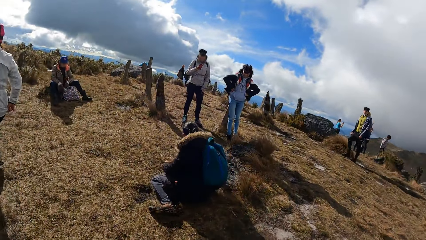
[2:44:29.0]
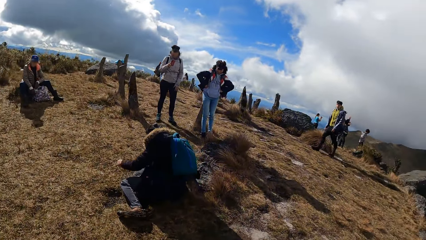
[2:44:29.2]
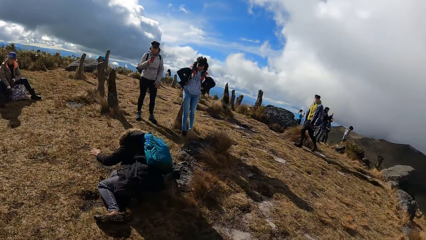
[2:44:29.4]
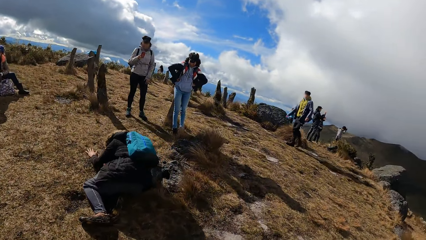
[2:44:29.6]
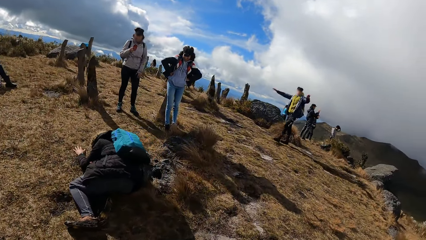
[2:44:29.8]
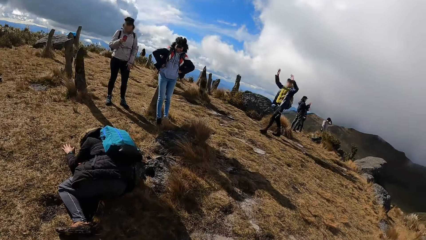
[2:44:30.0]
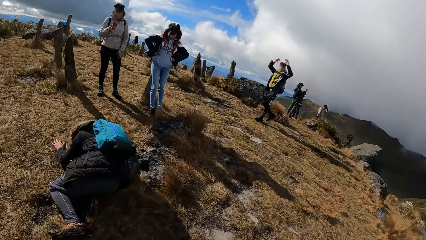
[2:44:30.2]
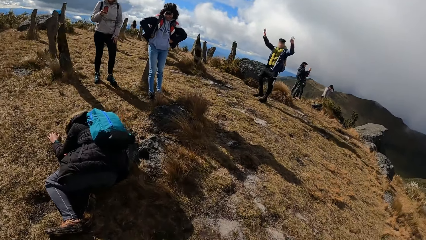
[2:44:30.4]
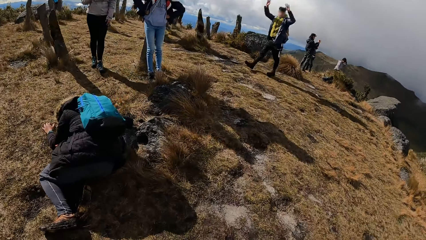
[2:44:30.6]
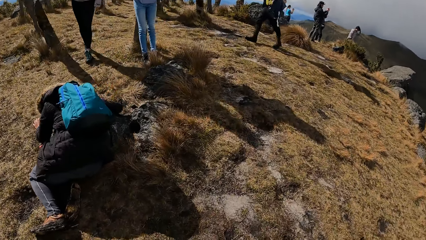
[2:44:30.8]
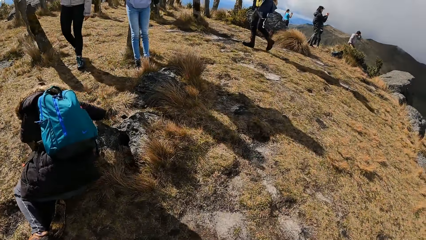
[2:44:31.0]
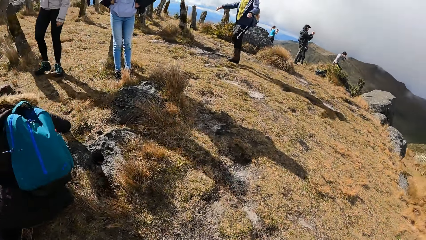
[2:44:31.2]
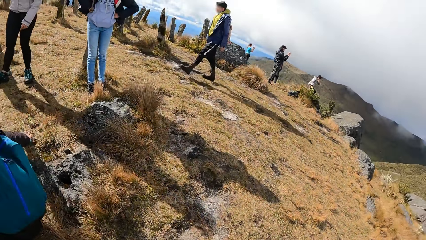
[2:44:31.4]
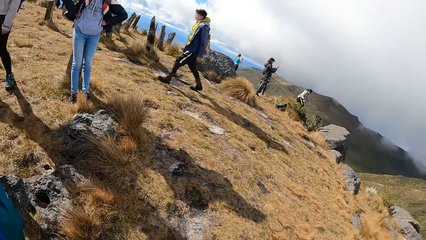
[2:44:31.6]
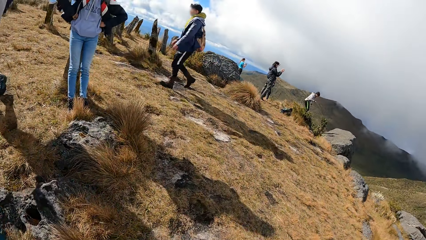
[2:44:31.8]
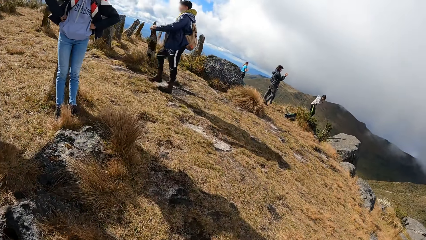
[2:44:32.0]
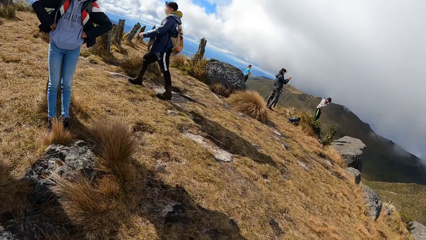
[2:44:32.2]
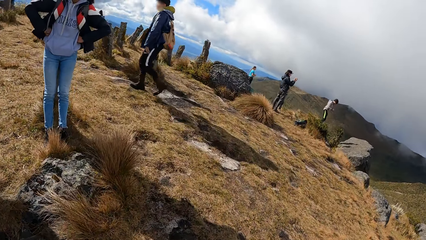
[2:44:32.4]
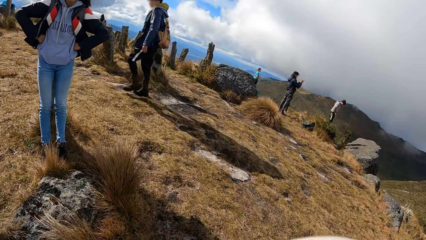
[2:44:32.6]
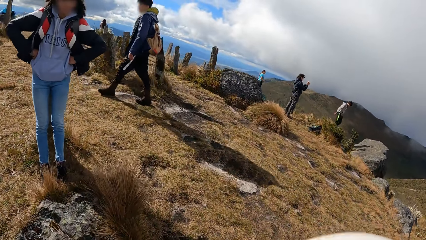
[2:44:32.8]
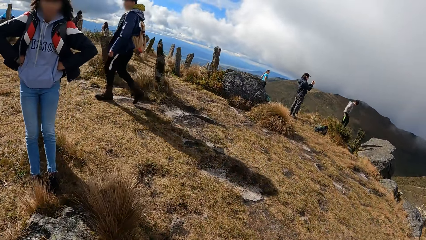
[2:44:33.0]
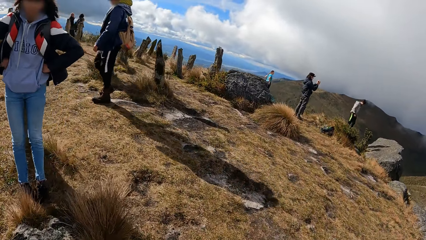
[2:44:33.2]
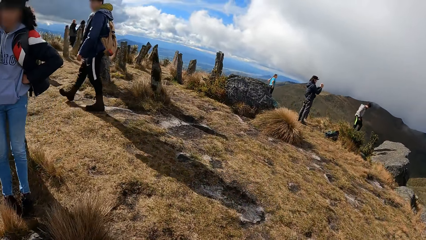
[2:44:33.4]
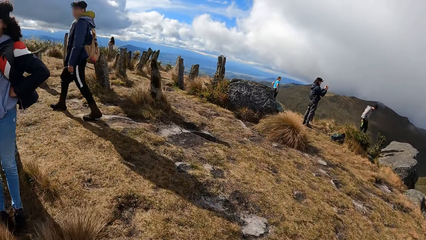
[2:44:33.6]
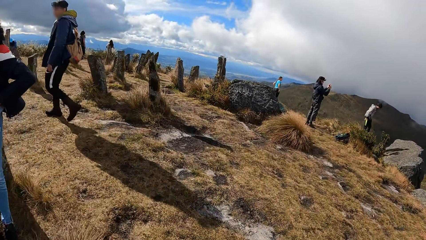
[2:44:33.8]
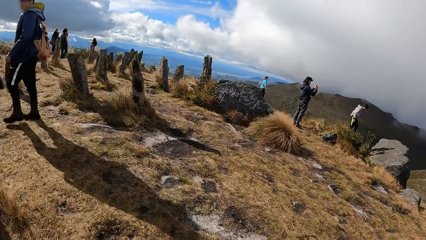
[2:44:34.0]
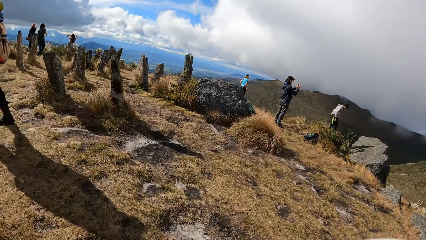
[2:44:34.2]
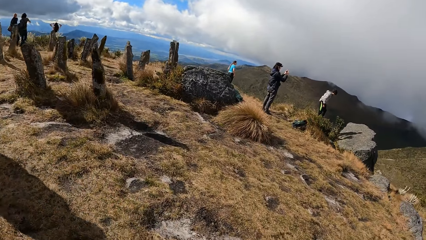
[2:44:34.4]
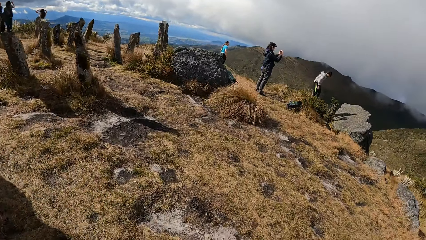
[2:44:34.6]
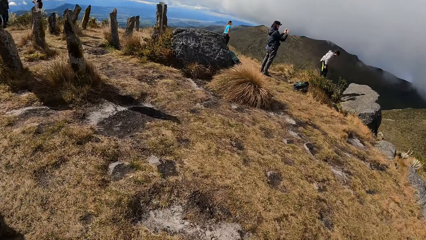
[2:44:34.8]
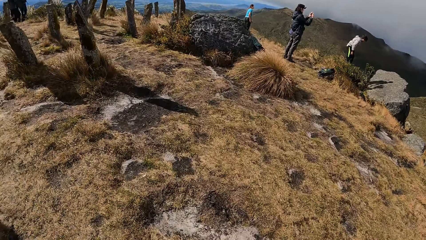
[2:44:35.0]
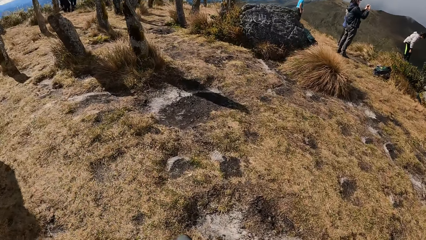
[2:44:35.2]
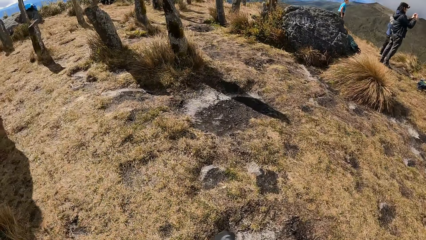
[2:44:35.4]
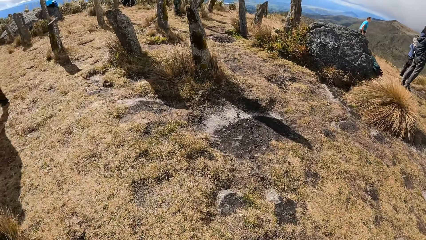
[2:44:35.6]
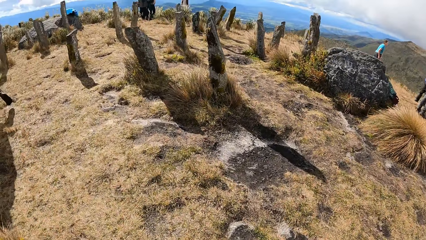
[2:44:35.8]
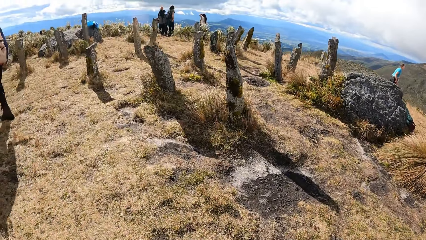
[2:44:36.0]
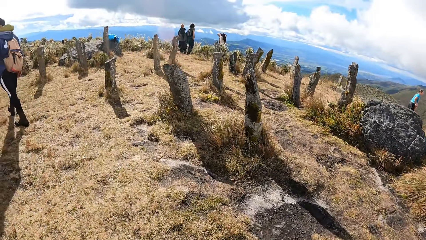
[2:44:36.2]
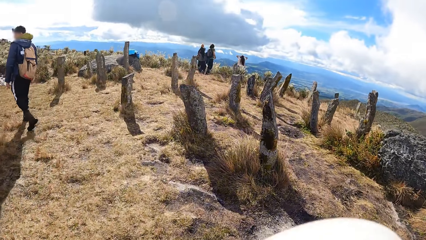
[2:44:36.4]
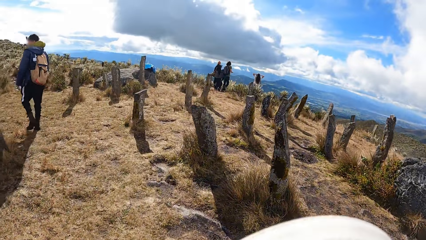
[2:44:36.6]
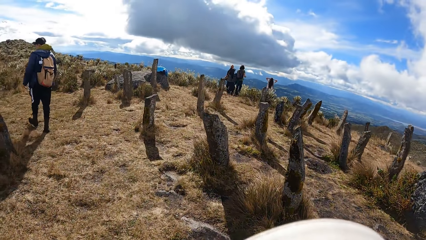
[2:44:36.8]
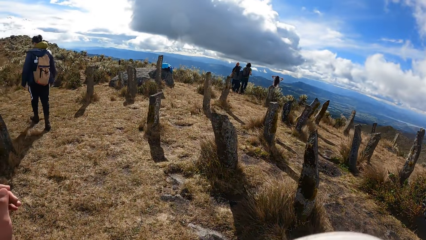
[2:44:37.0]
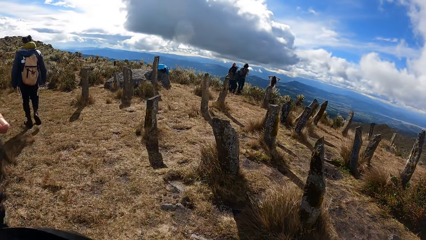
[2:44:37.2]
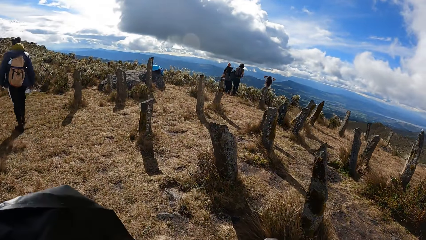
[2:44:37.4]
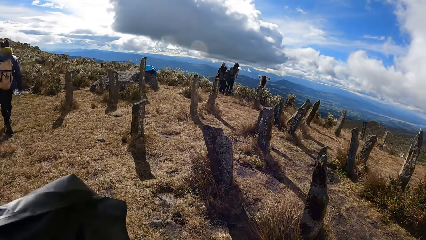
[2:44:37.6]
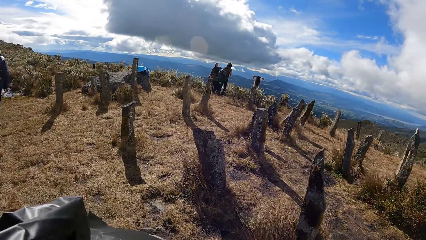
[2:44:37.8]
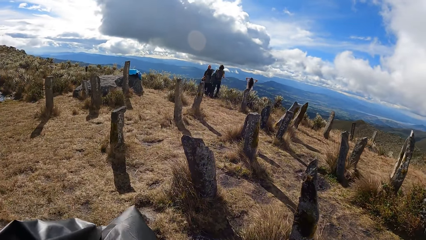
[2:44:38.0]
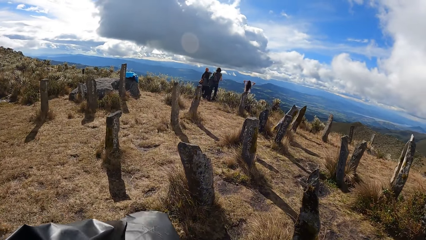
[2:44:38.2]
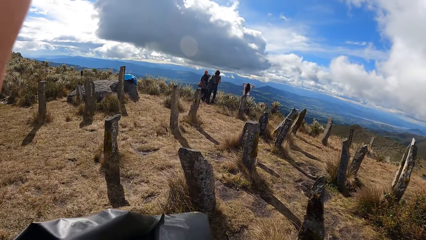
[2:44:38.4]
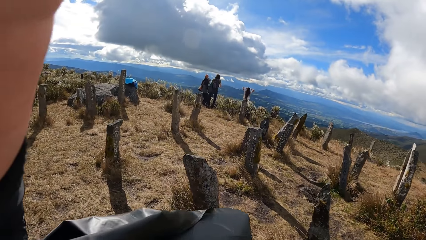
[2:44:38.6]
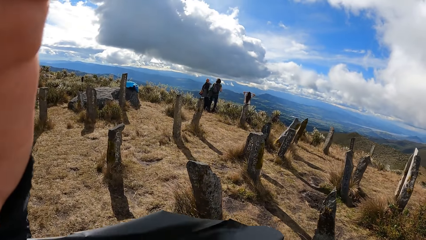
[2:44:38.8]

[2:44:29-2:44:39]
The man lies down on the mountain. The man waves and walks around. The camera wearer does something.
